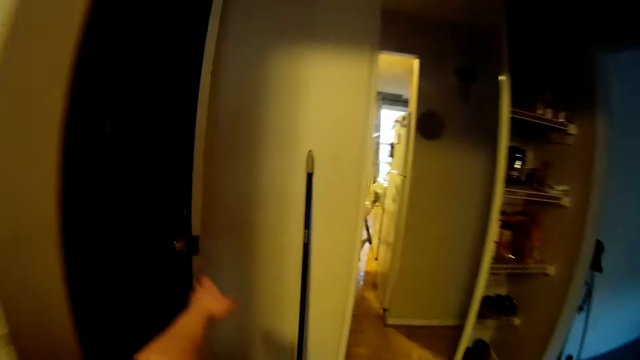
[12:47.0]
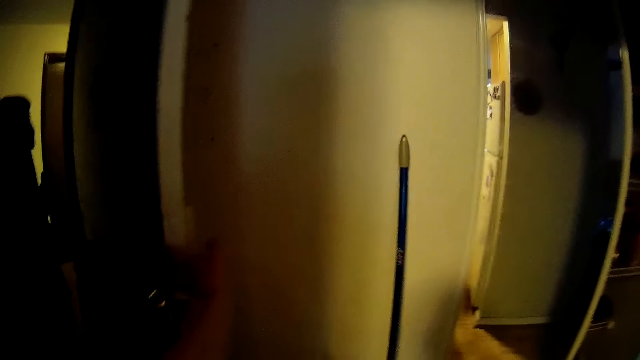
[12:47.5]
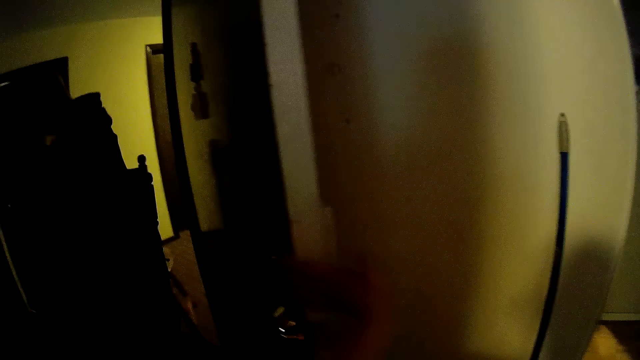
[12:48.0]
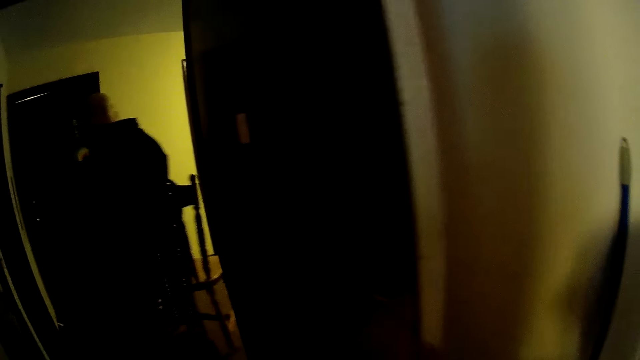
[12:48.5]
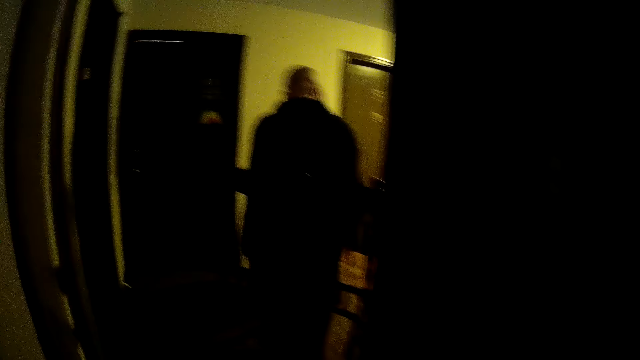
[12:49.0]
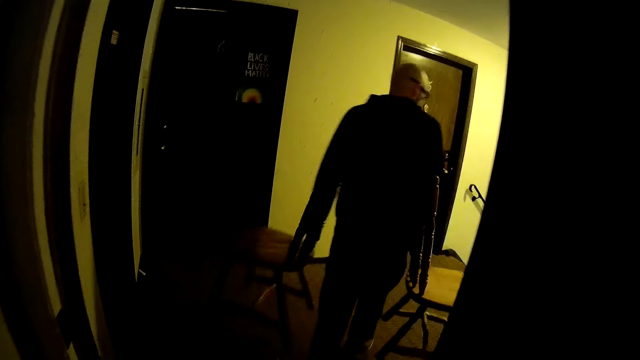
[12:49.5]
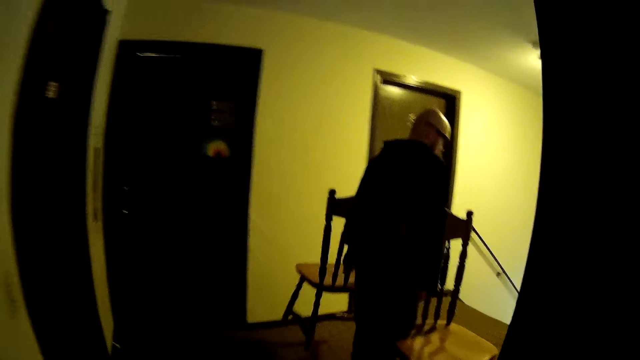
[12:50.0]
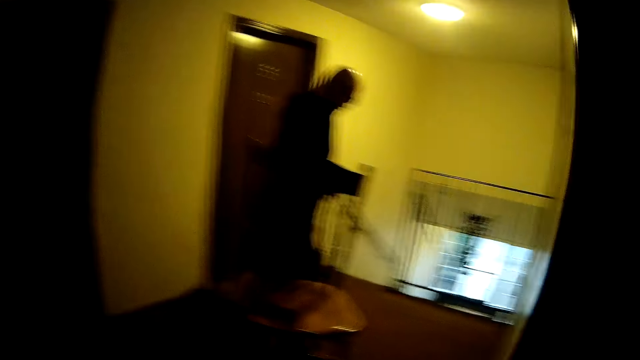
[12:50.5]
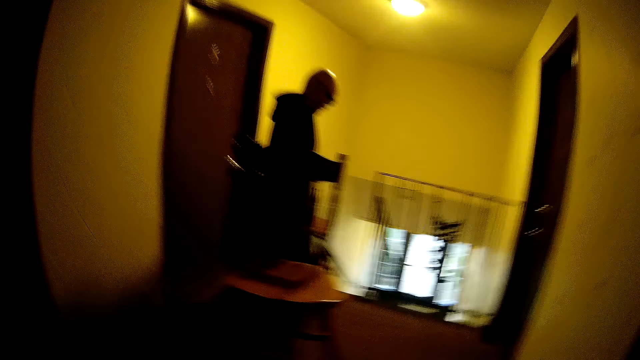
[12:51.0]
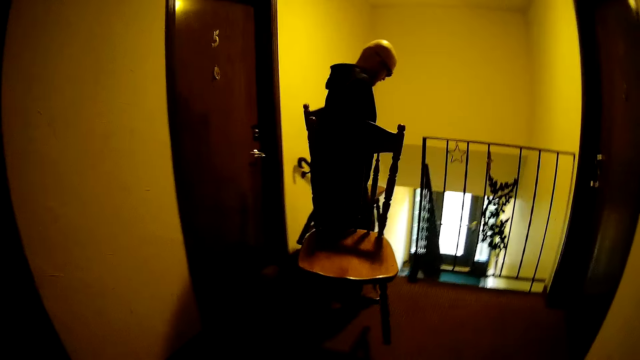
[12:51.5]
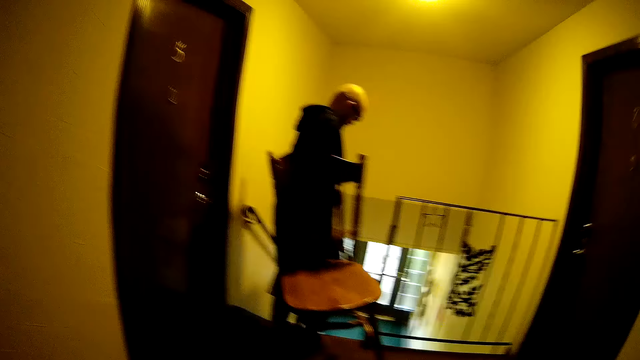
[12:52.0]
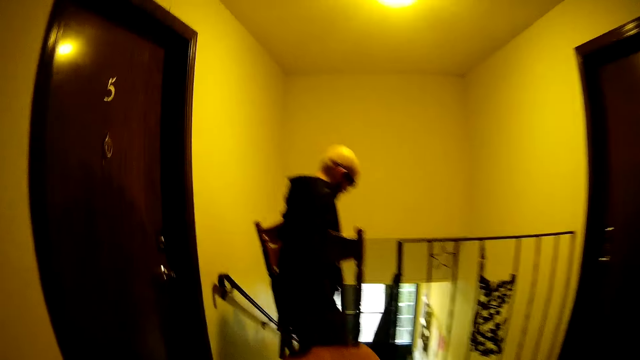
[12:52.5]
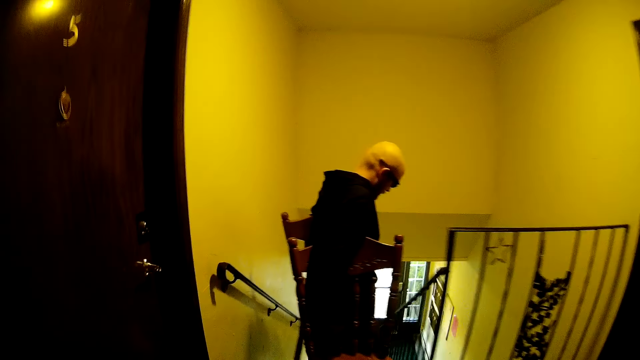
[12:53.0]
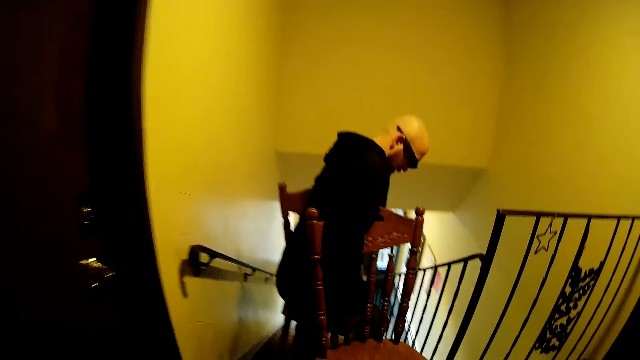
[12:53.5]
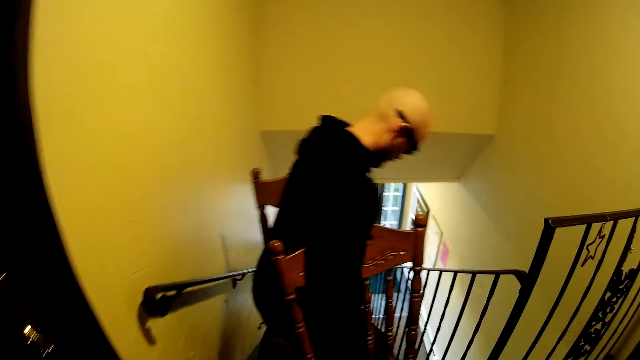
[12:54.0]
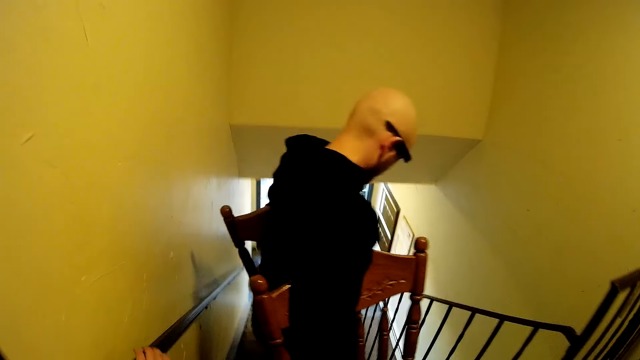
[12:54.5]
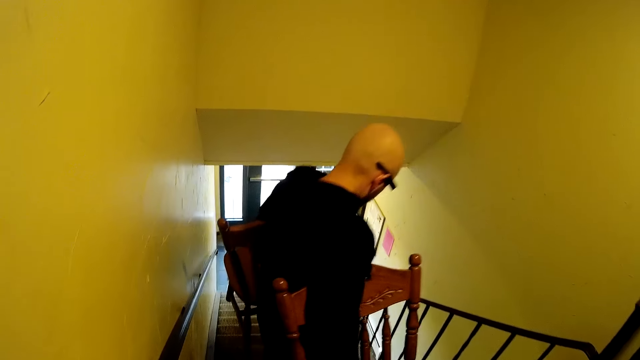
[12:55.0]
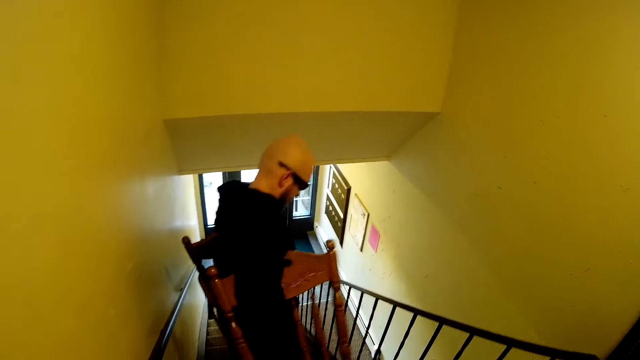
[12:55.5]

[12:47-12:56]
The camera wearer opens a door with her right hand. The man carries the chairs. The man lifts two chairs with one in each hand. The camera wearer talks to the man. The man walks down the stairs.

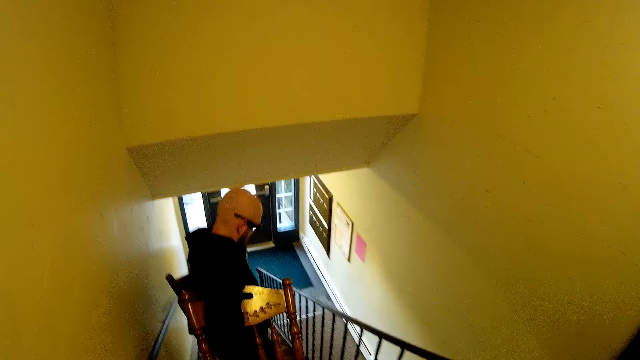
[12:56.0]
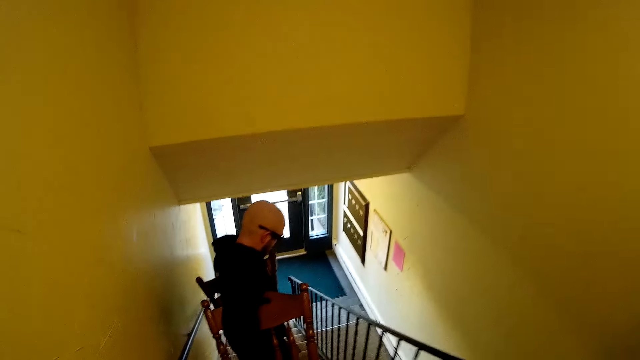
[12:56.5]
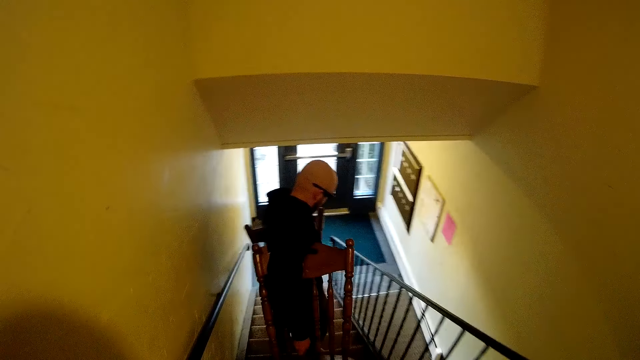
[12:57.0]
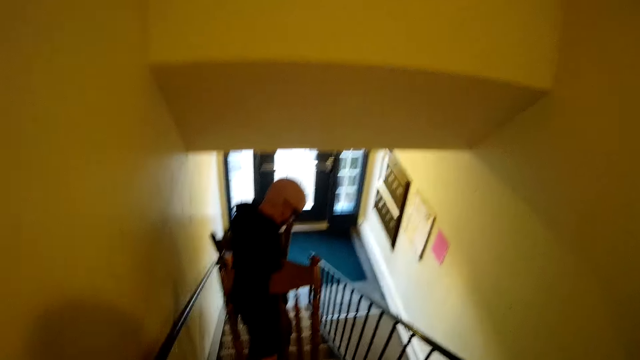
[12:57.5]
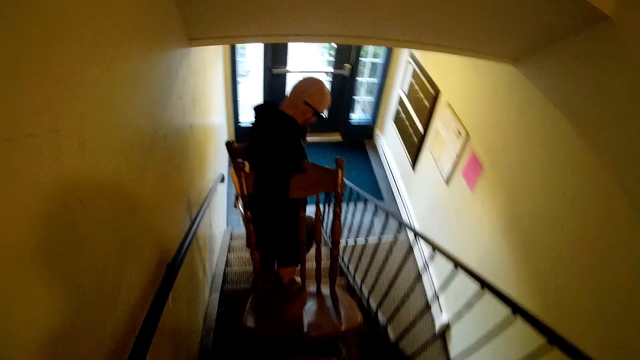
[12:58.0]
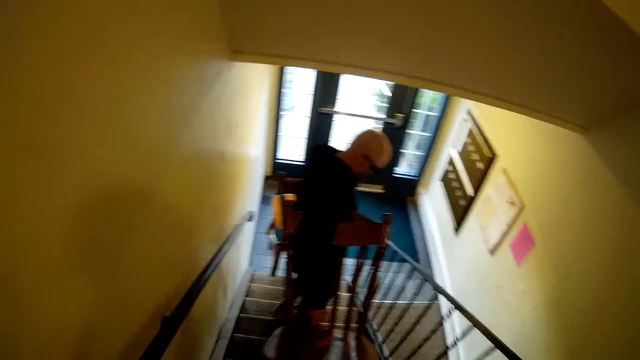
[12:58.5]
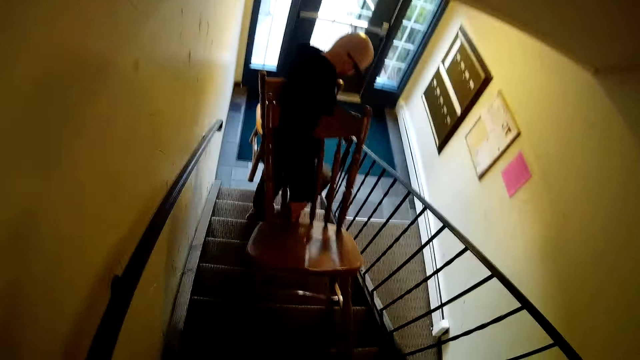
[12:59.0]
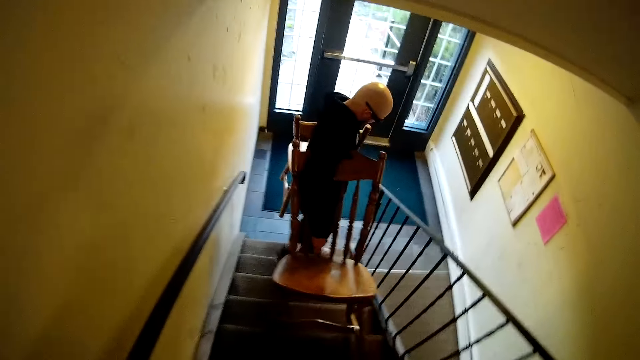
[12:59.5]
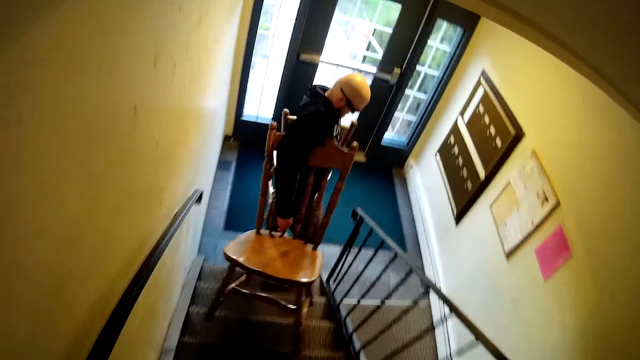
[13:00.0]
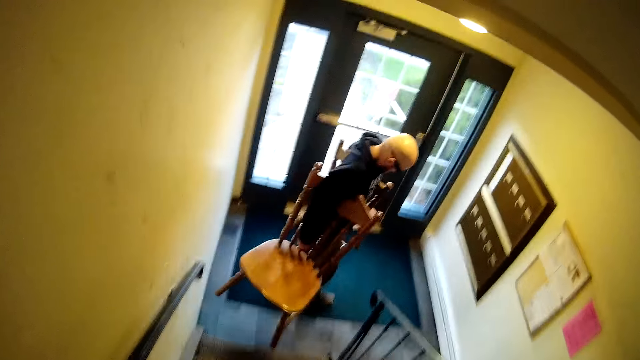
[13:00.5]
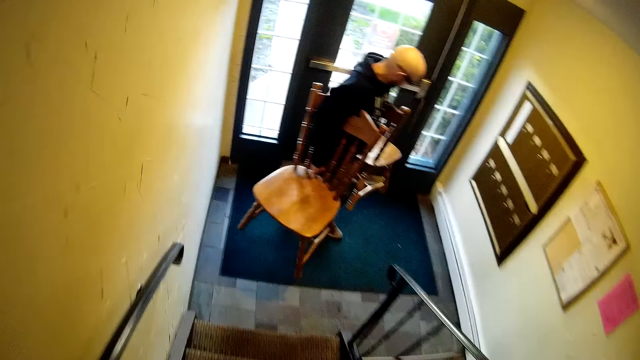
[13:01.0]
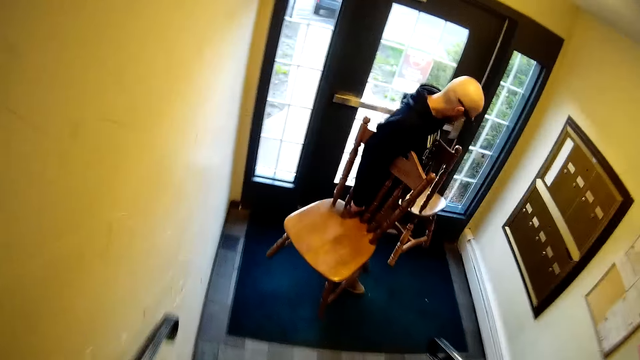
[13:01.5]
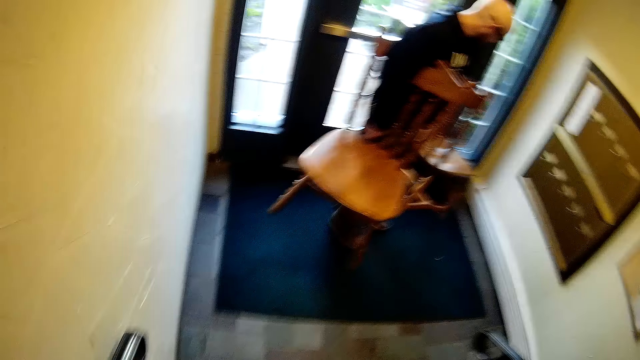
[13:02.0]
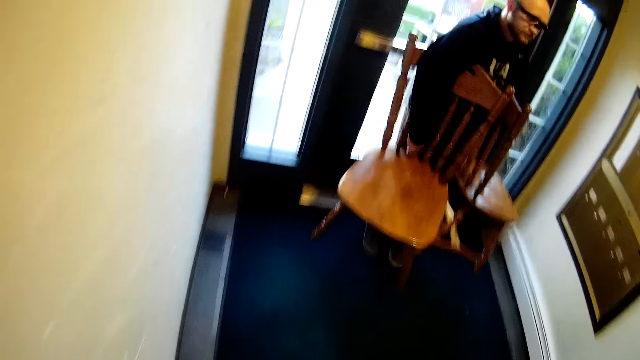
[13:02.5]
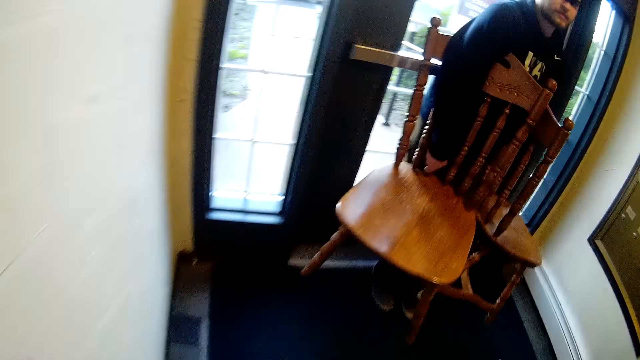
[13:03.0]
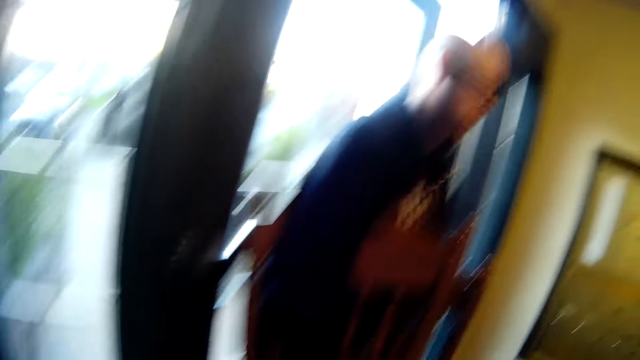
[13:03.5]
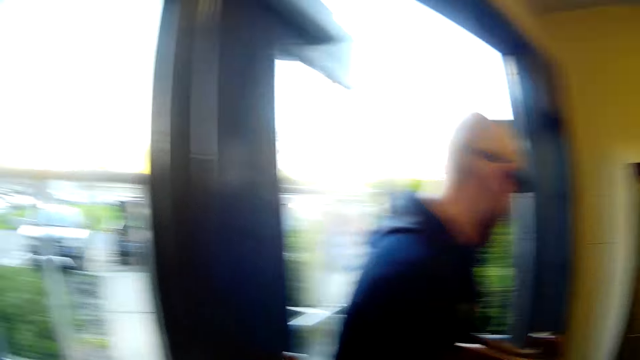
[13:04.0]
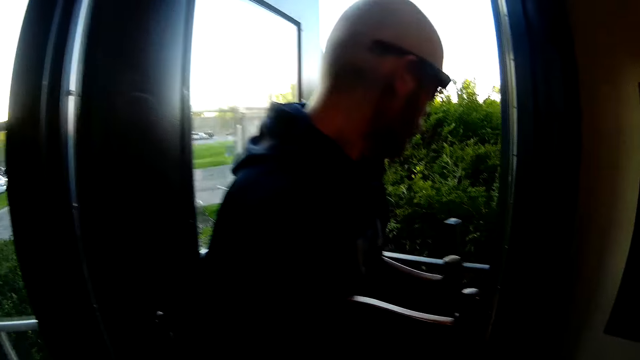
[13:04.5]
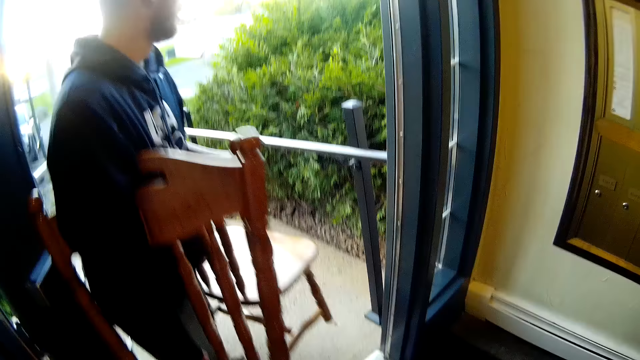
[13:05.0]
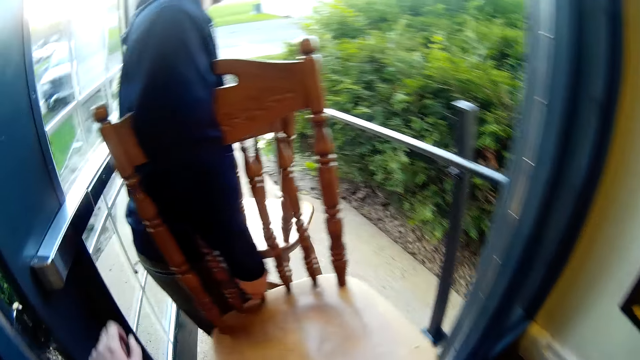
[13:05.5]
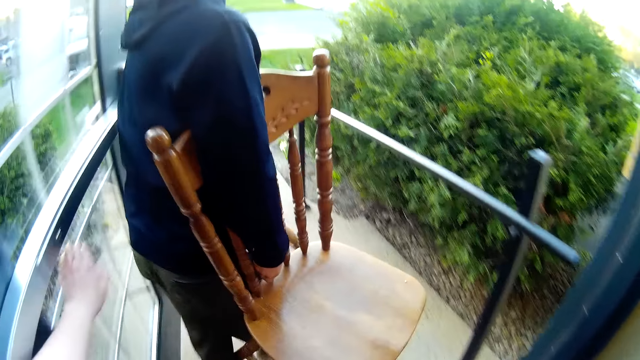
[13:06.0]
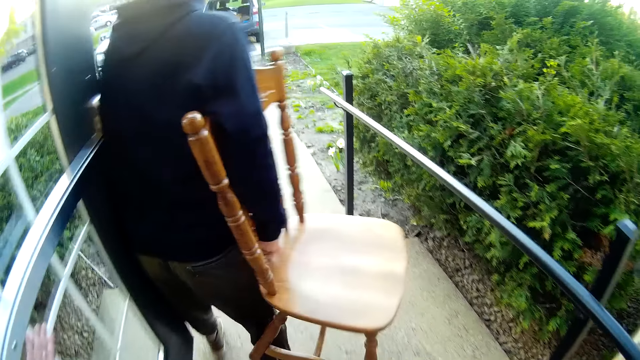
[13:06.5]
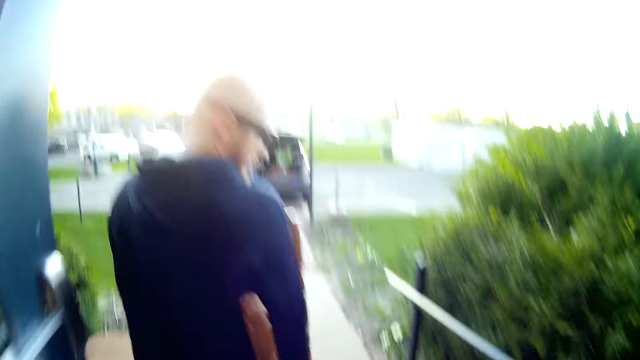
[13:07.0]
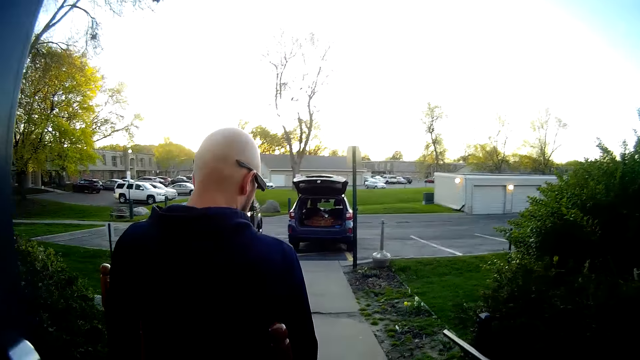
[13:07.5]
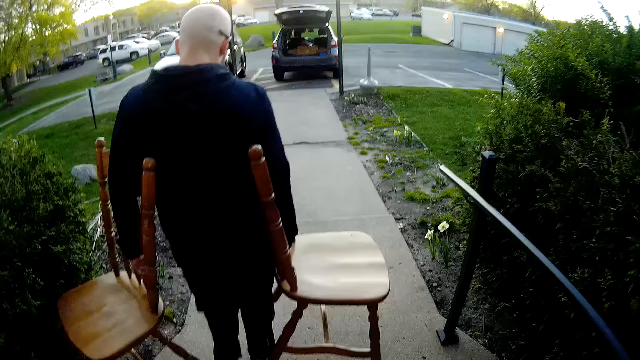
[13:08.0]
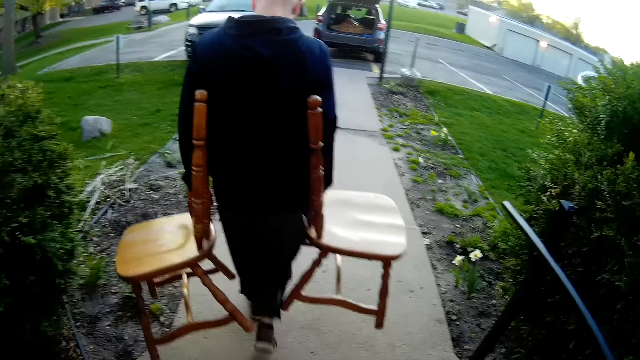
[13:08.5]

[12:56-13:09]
The camera wearer walks down the stairs. The man opens the door with his back. The camera wearer holds the door with her left hand.
